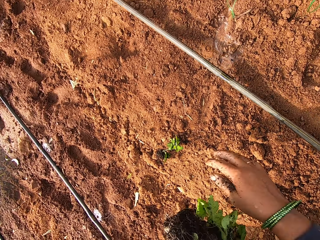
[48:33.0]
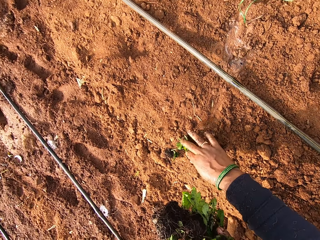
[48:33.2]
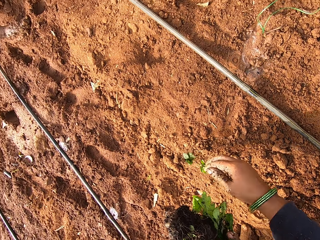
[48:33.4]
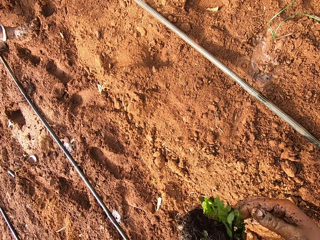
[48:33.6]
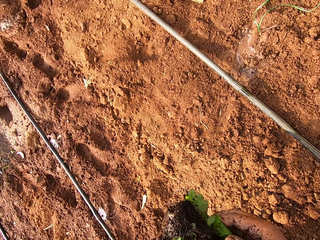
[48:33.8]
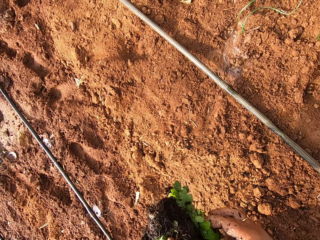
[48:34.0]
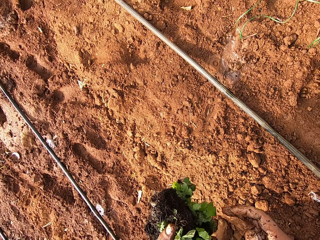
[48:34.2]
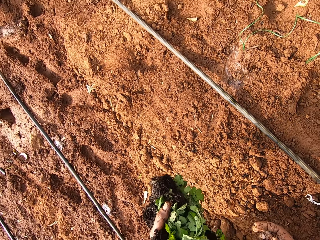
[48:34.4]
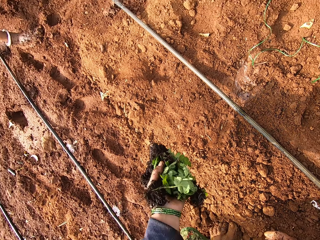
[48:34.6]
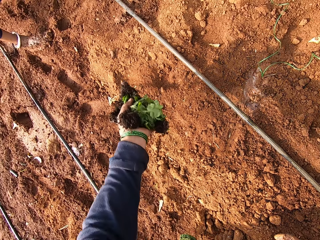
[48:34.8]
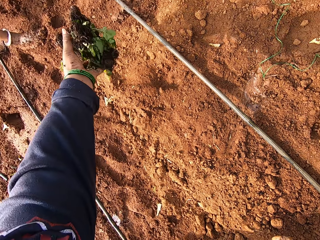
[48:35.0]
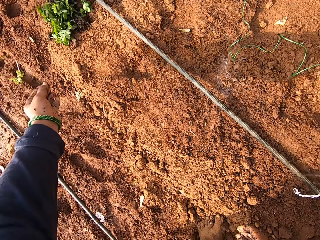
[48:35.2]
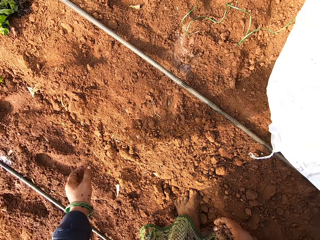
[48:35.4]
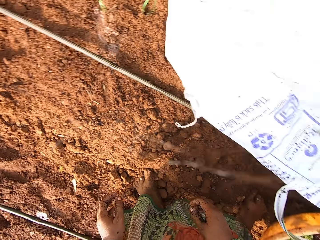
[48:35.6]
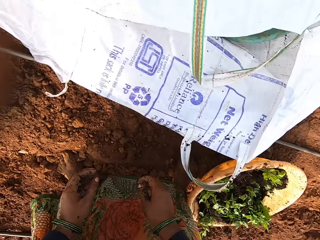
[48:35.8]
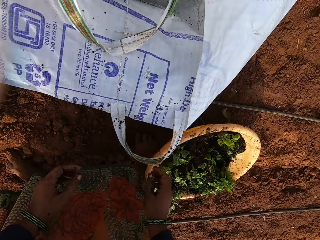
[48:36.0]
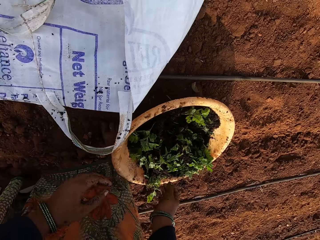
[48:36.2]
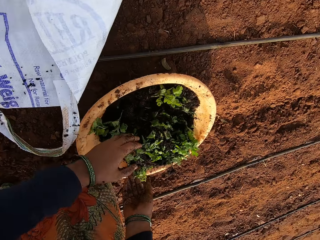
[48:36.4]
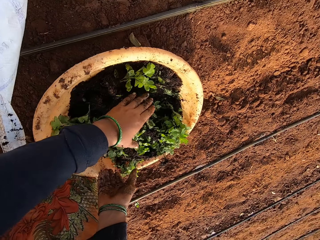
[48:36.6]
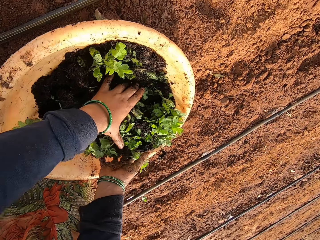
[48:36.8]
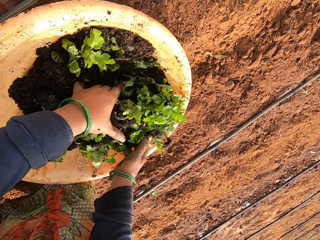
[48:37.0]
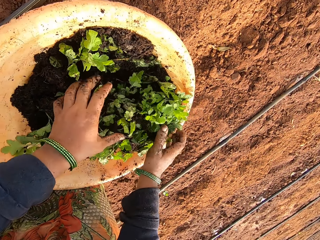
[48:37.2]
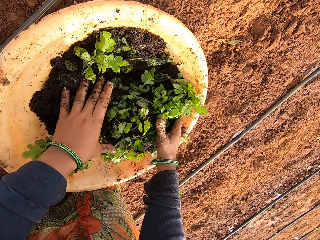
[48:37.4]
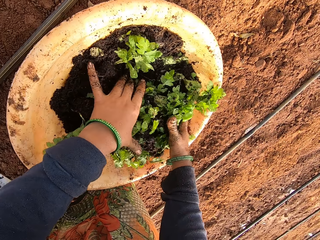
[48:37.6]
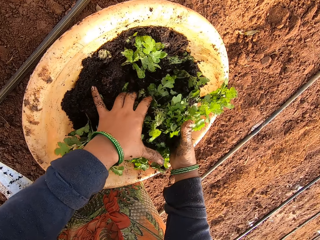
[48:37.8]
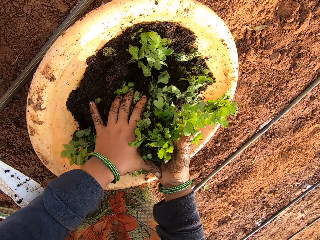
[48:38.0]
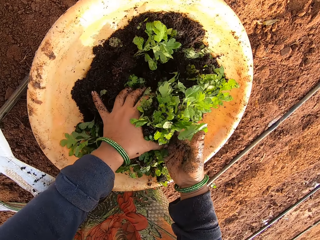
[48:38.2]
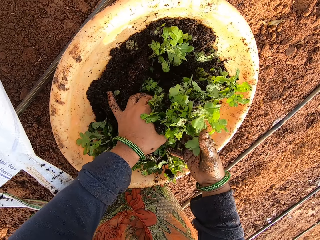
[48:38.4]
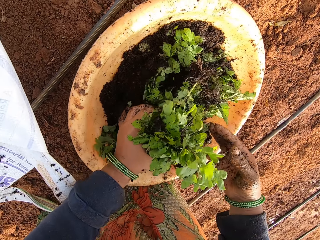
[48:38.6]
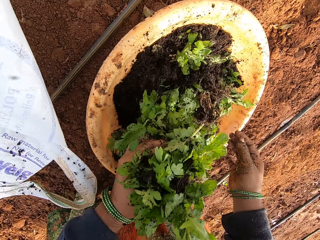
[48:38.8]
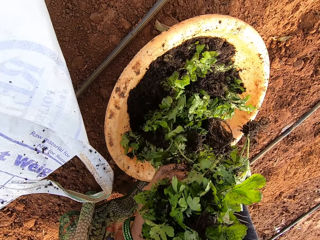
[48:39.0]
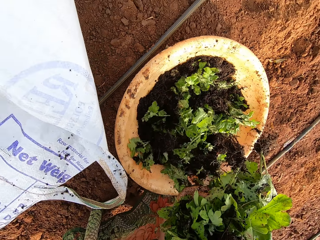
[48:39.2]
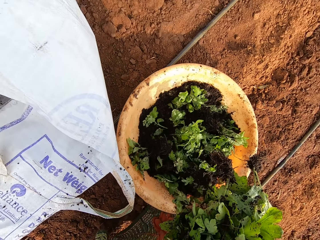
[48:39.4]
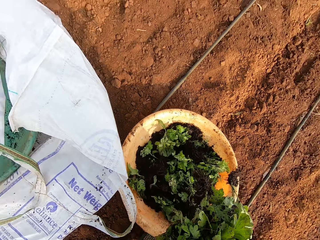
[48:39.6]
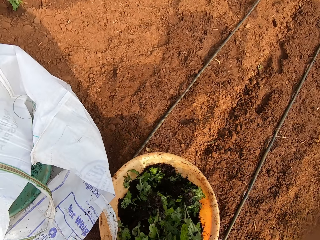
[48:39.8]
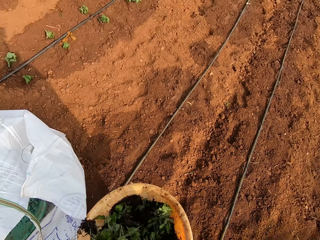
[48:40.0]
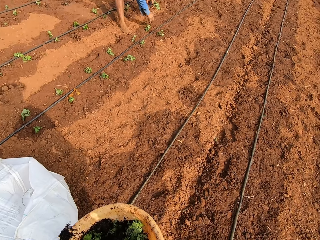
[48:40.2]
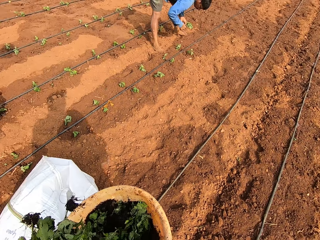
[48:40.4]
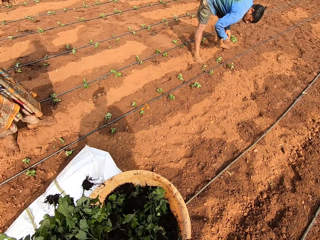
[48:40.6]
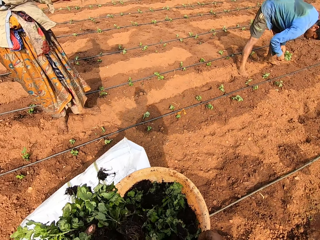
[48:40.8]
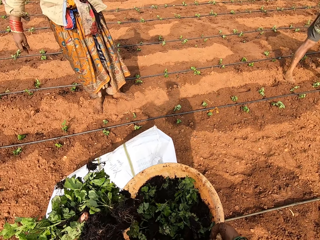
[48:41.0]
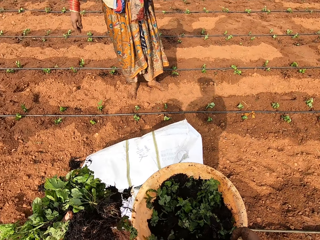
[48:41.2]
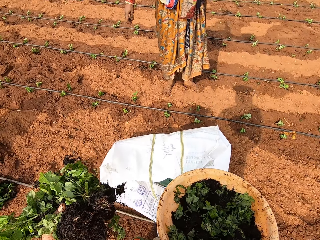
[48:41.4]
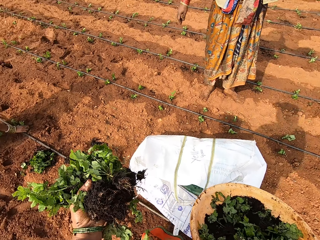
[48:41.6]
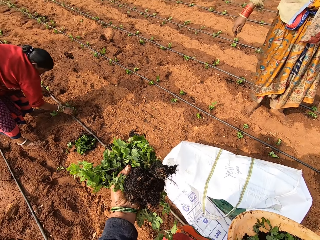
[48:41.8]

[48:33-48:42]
The camera wearer touches the seedlings in her left hand with her right hand. She picks up the seedling from the ground with her right hand. She puts the seedling in her right hand into her left hand. She holds the plant on the hand. She drops the seedlings in her left hand on the ground. She gathers some seedlings in the bucket or basin on the ground with both hands. She picks up the seedlings from the bucket with her left hand. She picks up the bucket from the ground with her right hand. She carries the basin of the plant. A man takes a seedling from his left hand with his right hand.

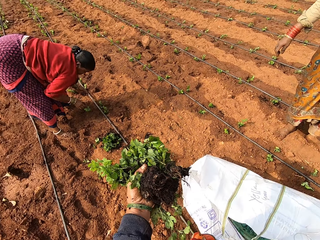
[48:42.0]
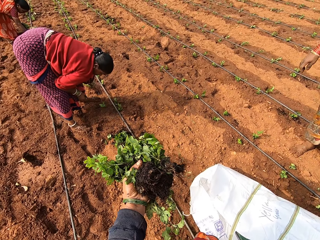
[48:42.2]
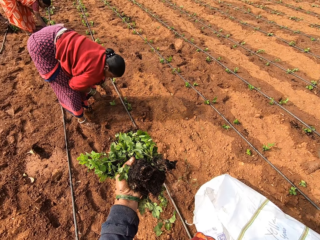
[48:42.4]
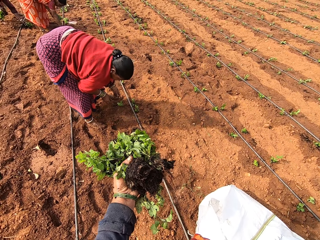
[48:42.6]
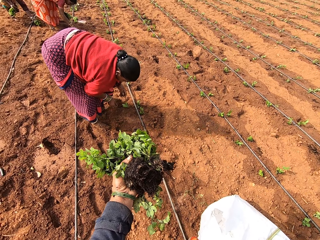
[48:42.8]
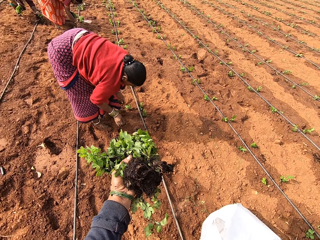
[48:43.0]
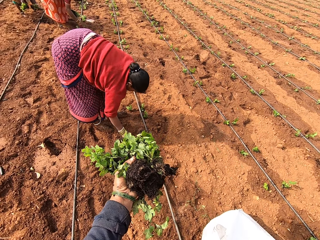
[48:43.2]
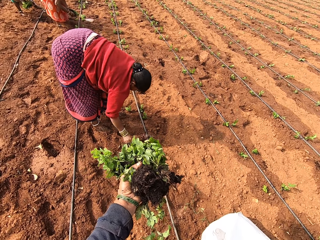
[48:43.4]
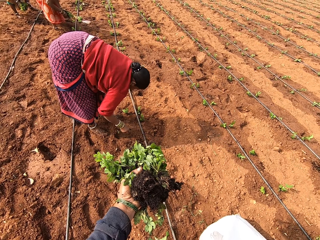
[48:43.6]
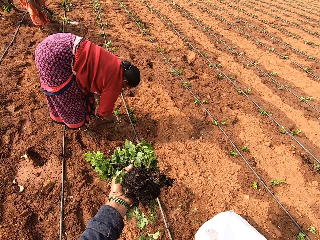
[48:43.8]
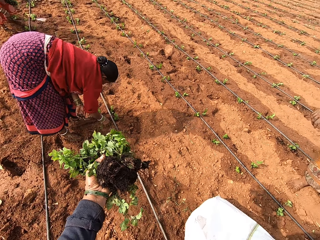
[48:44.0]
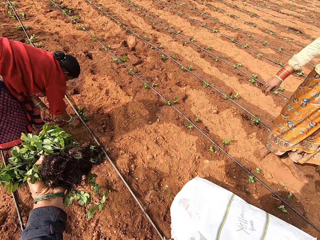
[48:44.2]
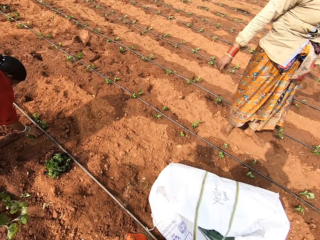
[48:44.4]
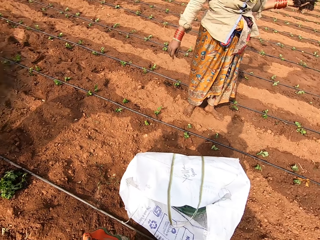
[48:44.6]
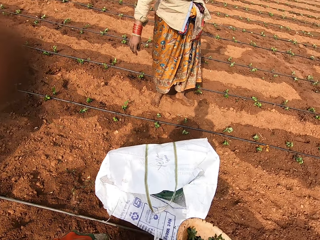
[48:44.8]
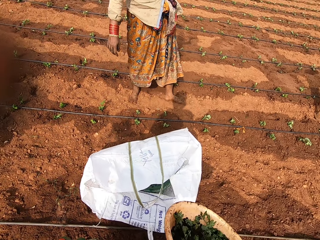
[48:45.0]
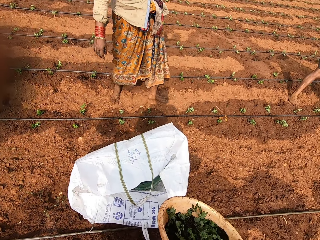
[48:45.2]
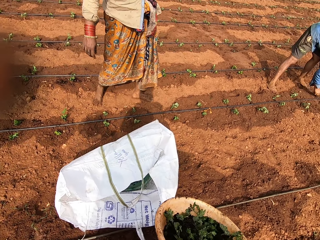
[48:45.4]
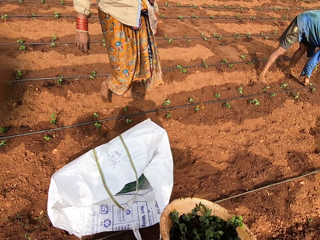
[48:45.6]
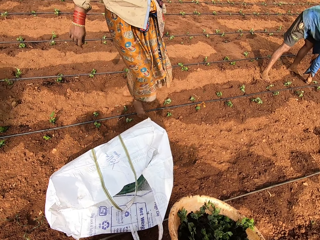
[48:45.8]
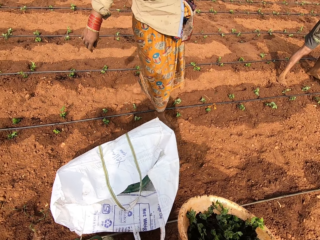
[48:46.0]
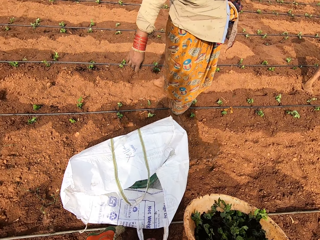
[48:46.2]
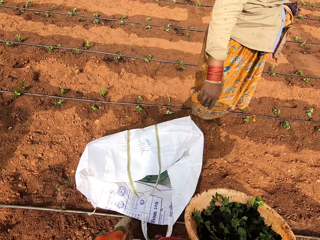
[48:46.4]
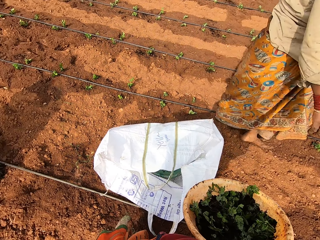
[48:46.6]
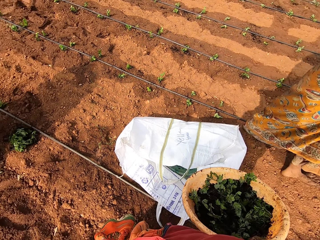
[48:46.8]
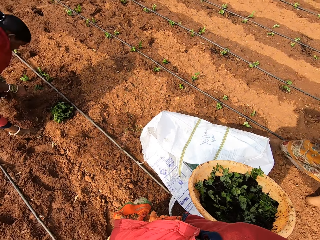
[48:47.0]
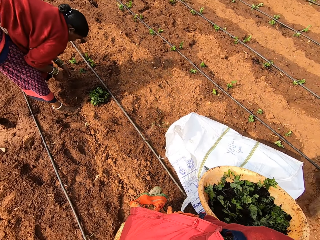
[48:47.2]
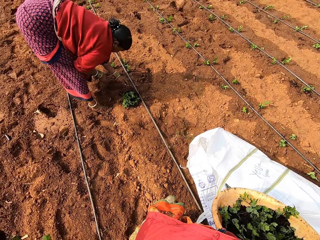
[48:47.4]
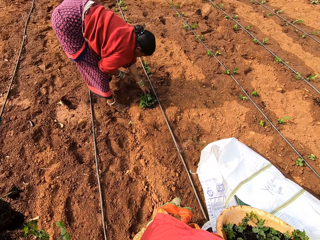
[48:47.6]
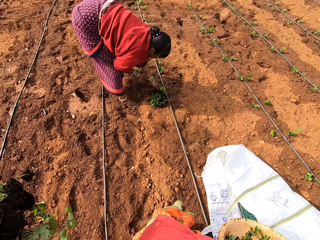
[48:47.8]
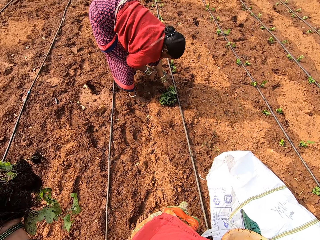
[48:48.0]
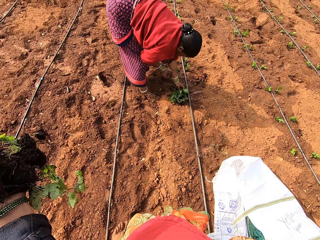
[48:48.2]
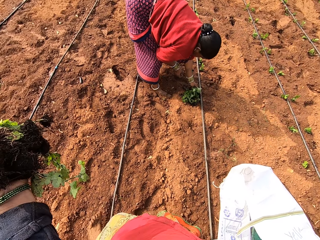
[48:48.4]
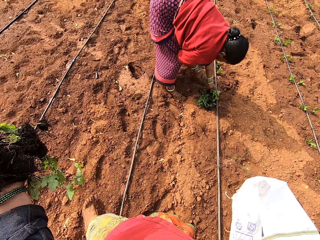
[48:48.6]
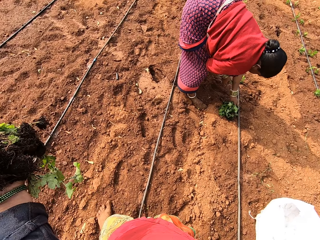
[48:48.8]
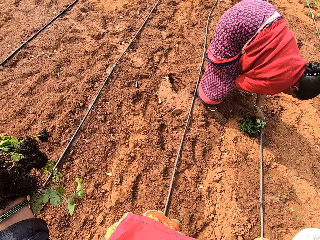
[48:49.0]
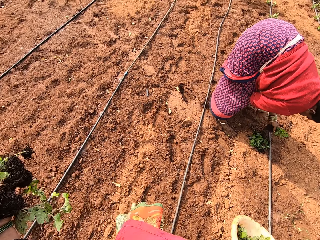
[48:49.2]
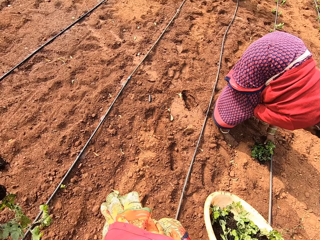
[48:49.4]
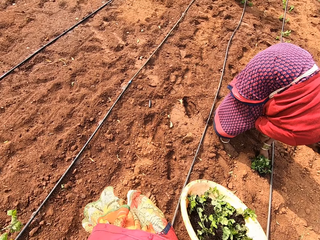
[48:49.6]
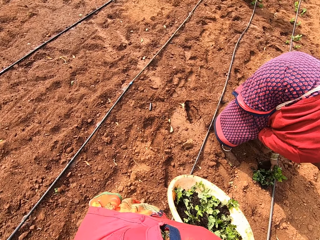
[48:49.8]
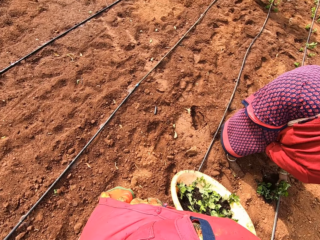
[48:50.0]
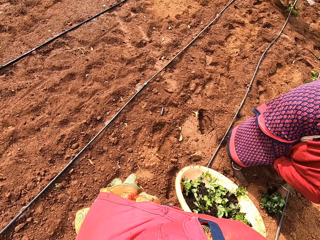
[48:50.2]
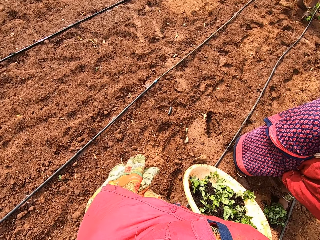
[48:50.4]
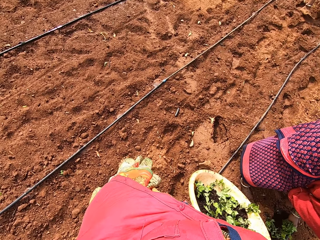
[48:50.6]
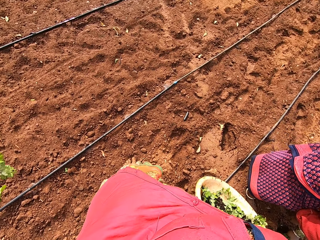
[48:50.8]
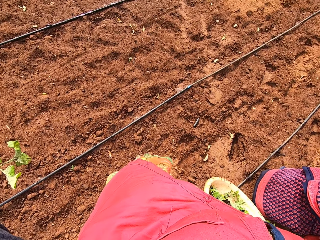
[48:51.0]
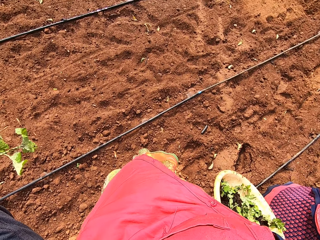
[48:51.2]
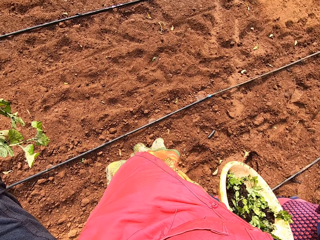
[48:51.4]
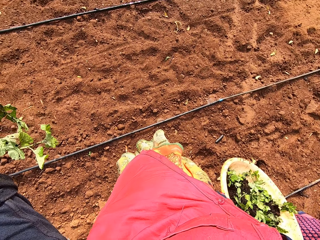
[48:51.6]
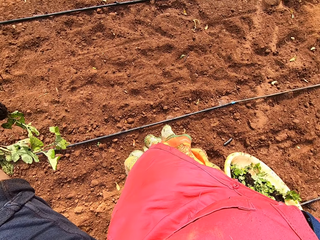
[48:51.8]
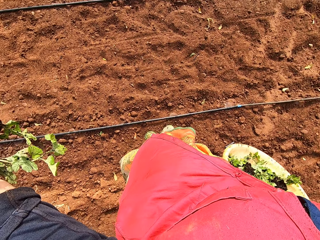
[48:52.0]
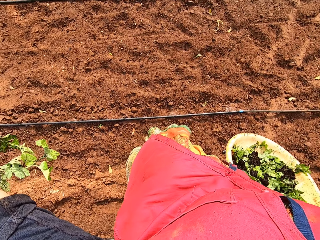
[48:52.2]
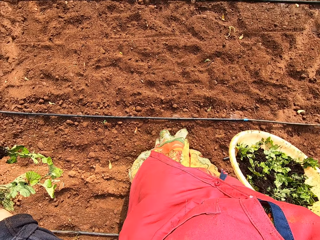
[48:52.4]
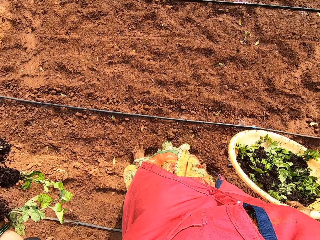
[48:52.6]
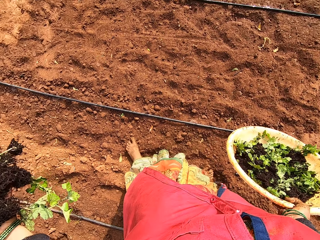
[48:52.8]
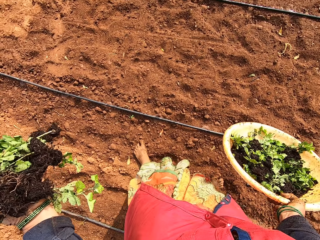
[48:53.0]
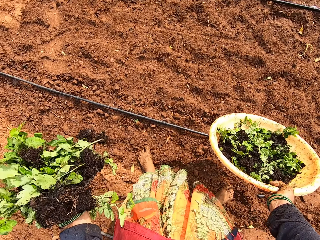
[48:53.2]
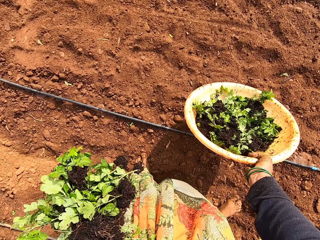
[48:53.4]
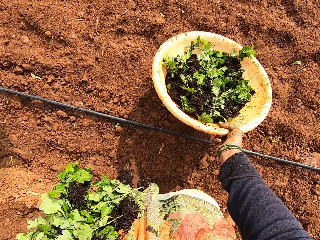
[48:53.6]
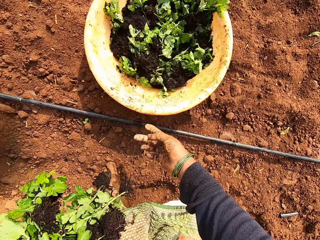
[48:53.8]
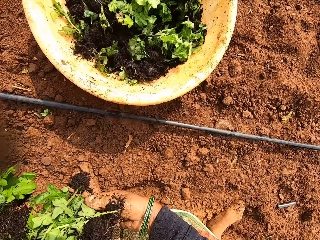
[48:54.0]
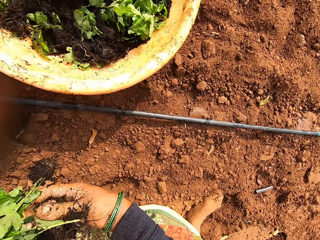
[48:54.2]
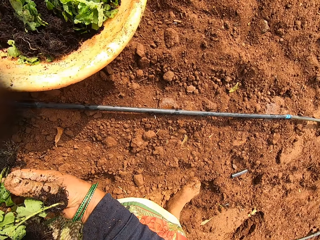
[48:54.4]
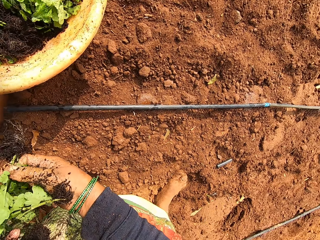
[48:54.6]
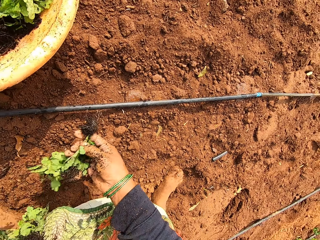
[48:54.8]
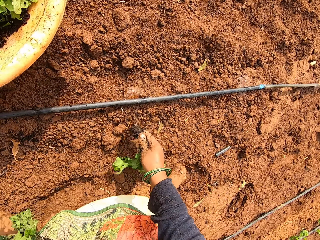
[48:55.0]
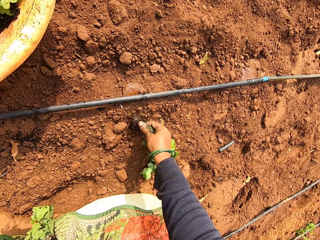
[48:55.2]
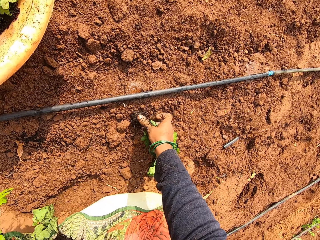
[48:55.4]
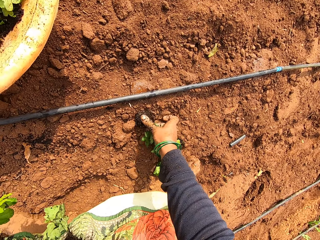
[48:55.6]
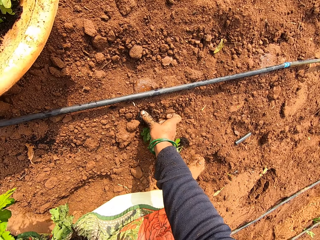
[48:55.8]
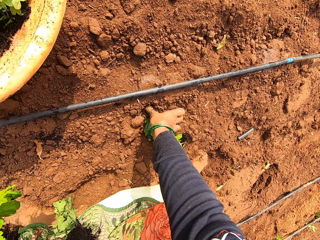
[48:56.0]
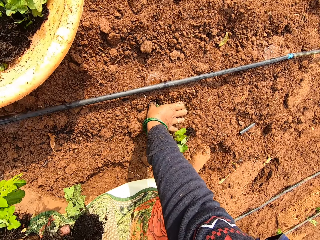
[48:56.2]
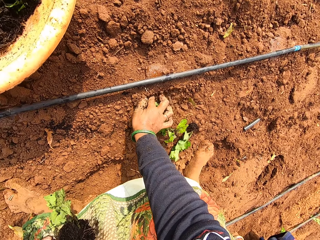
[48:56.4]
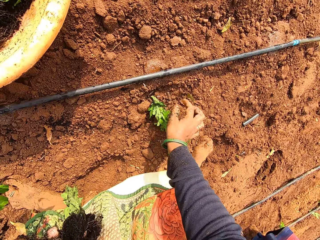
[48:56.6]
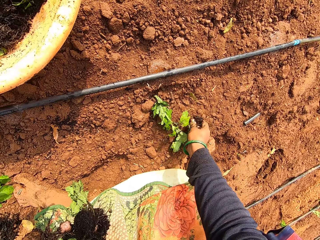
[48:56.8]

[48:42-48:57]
A woman plants a seedling in the ground with her right hand. She places her right hand on her right leg. Another woman plants a seedling in the ground with her right hand. A third woman picks up a seedling from the ground with her left hand. The first woman picks up a seedling from the ground with her right hand. The third woman puts the seedlings in her left hand into her right hand. The second woman takes a seedling from her left hand with her right hand. The first woman plants the seedling in the ground with her right hand. A man plants a seedling in the ground with his right hand. A person walks on the garden. The first woman picks up some seedlings from the ground with her left hand. The camera wearer walks on the garden. She drops the bucket on the ground with her right hand. She takes a seedling from her left hand with her right hand. She plants the seedling in the ground with her right hand.
